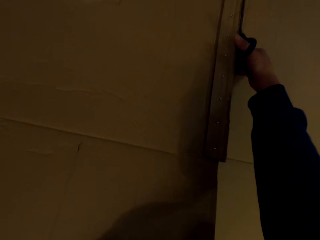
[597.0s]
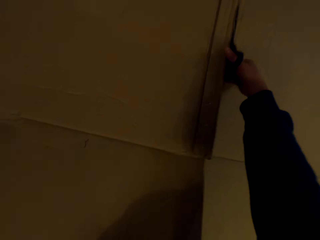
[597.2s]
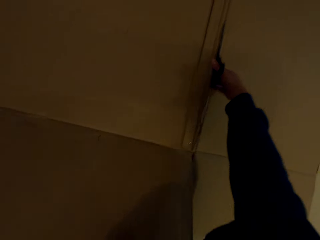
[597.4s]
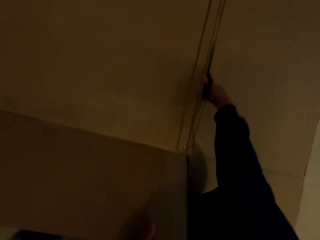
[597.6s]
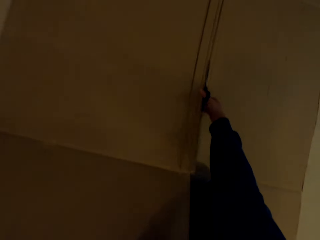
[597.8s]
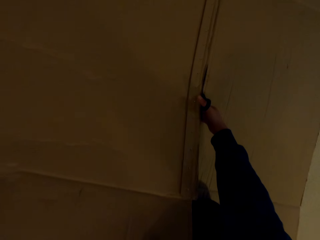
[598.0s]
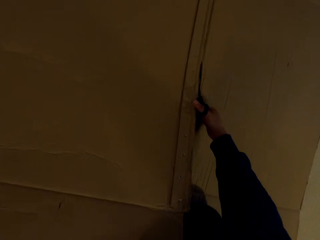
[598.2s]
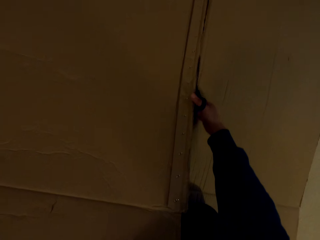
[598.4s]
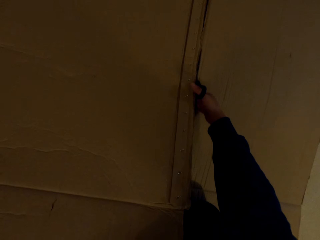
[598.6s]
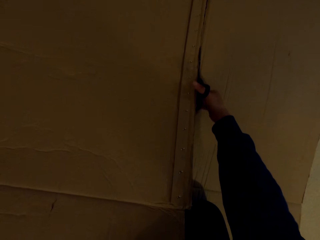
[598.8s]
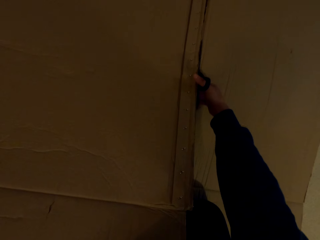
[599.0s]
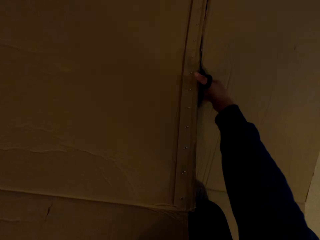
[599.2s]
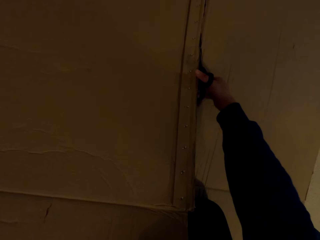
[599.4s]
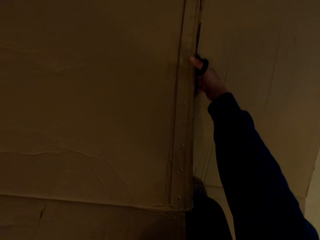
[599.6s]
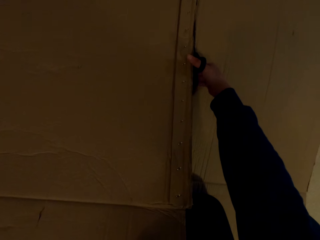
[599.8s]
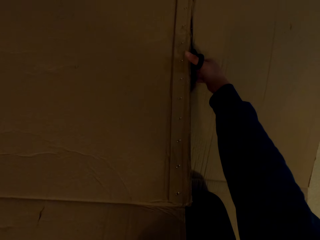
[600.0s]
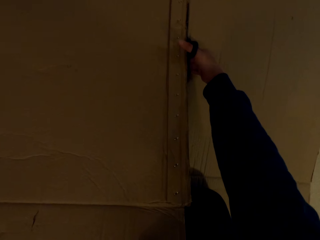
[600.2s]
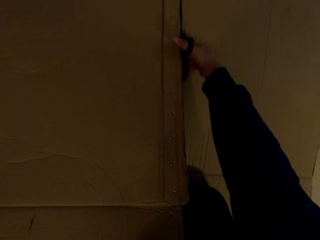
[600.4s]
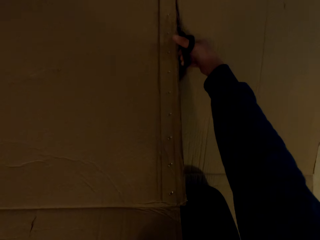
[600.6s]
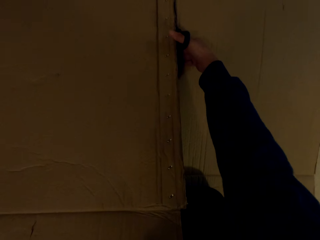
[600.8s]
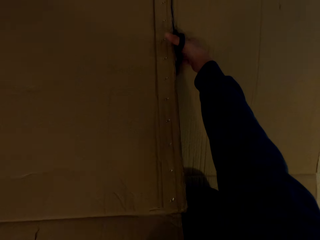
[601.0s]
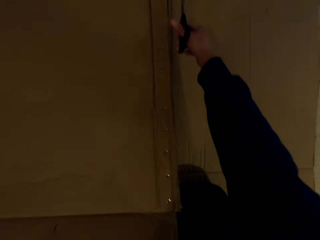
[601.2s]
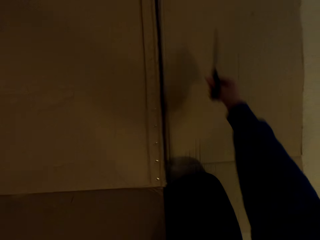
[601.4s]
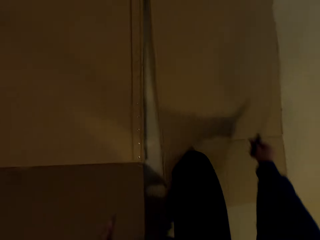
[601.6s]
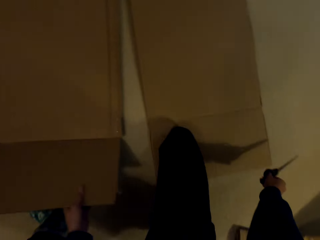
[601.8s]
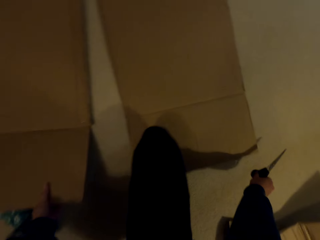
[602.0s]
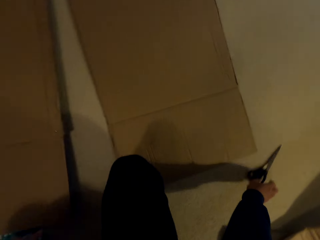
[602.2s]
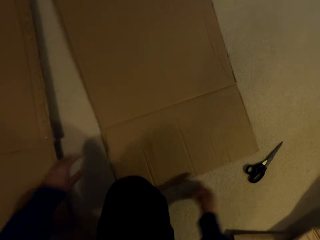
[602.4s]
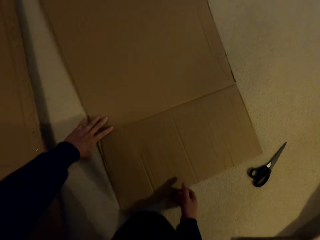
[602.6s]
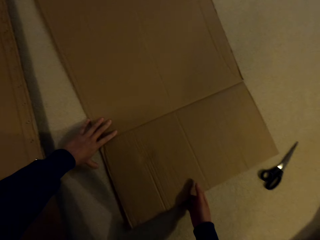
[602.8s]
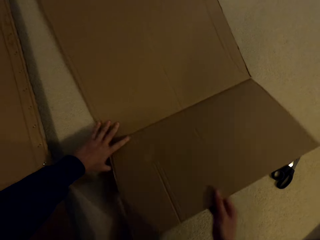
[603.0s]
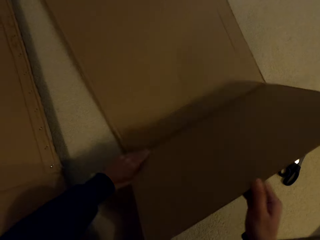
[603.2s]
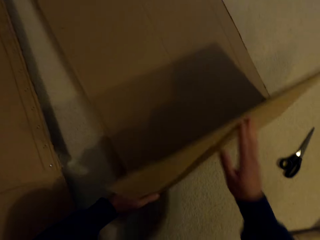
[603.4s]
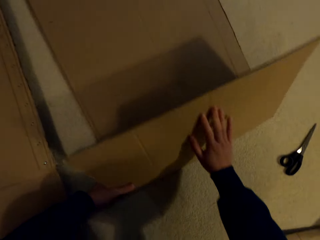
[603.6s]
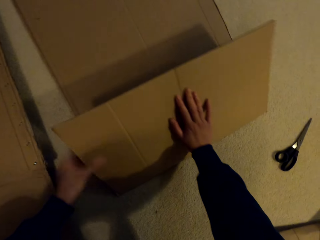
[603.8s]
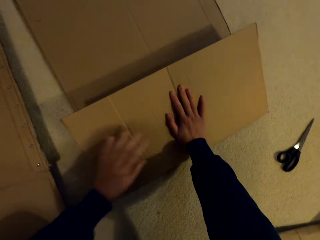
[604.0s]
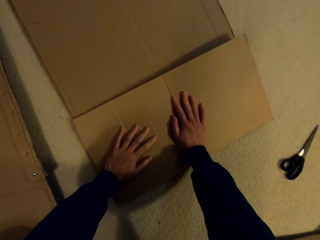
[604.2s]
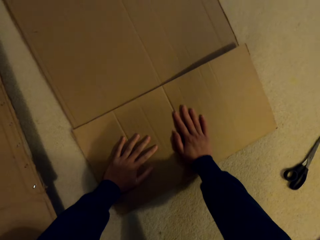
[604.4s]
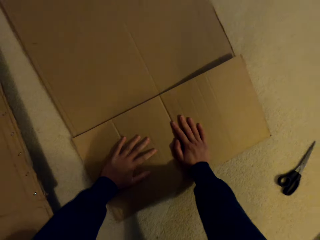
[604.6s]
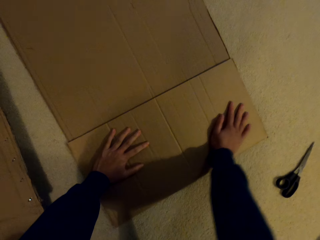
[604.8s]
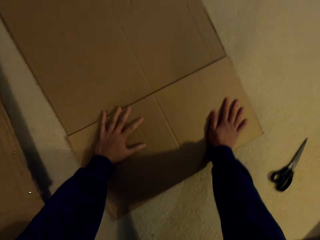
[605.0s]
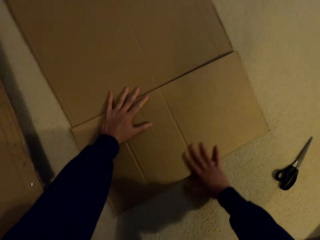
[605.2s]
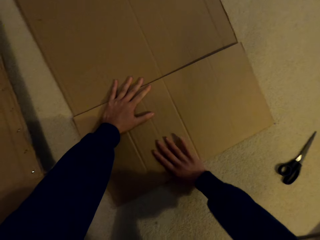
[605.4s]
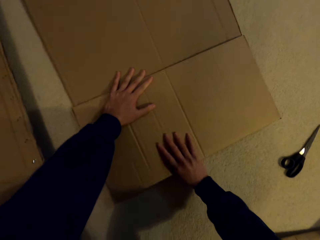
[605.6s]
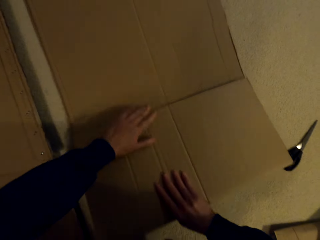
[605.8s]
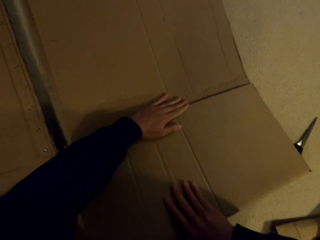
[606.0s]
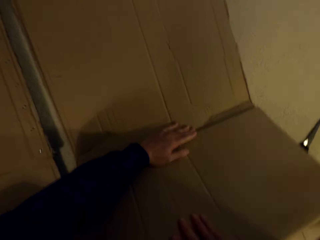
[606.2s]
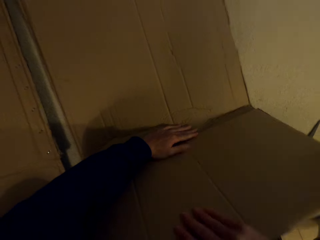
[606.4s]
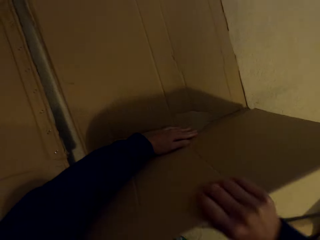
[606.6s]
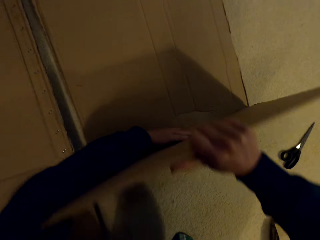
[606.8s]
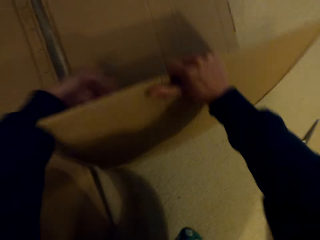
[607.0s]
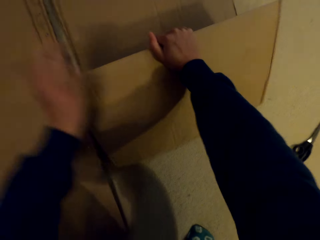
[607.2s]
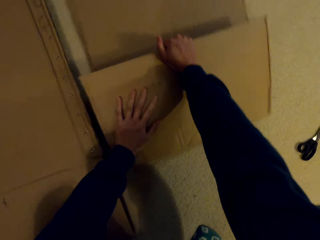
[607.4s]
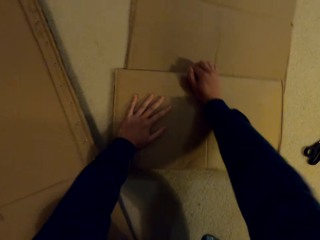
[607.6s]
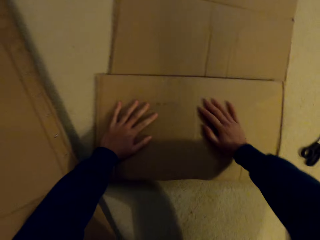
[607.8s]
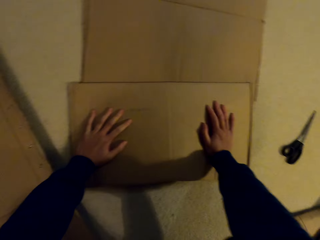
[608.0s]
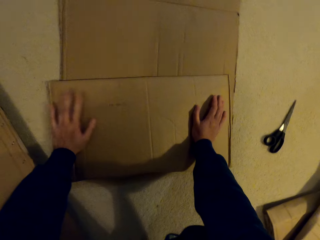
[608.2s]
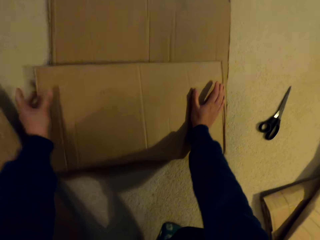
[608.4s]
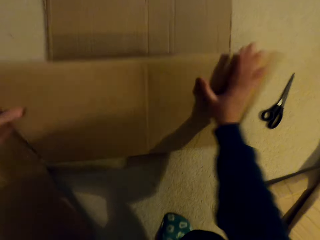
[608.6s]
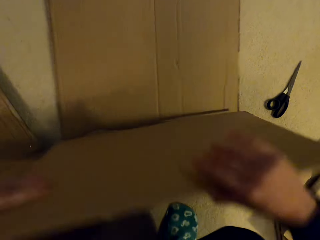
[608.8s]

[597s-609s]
The camera wearer places the pair of scissors on the floor. They fold the box with hands.

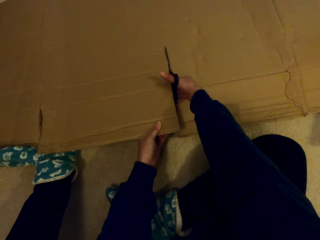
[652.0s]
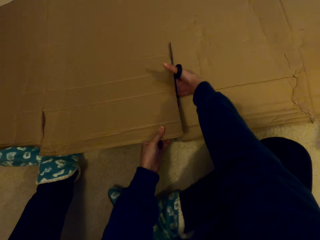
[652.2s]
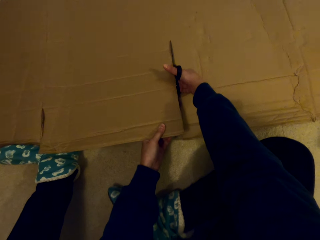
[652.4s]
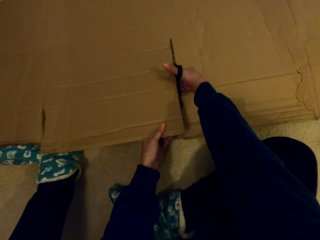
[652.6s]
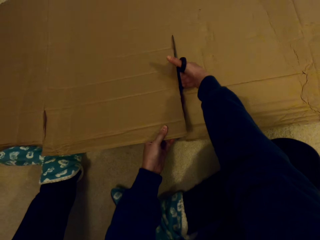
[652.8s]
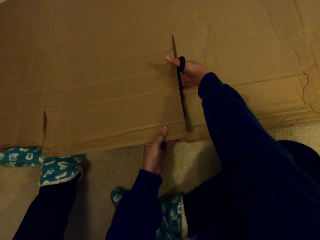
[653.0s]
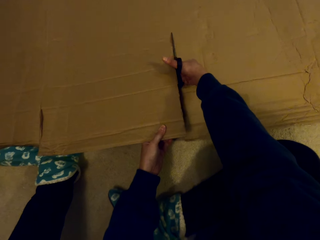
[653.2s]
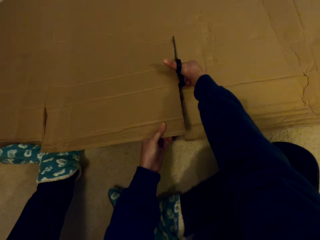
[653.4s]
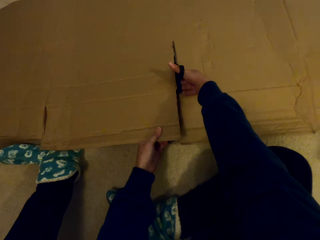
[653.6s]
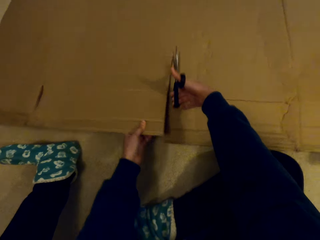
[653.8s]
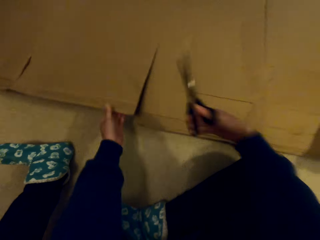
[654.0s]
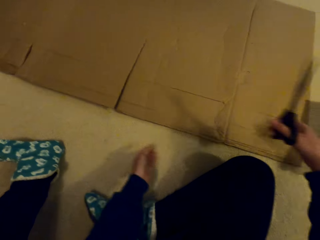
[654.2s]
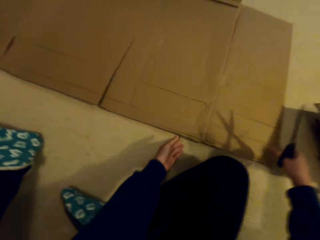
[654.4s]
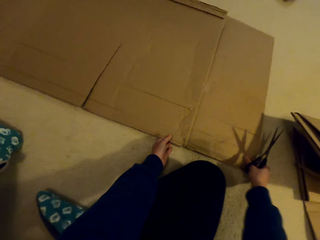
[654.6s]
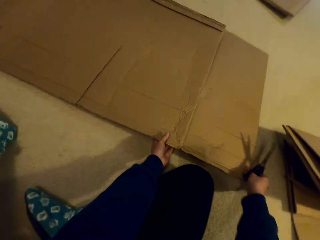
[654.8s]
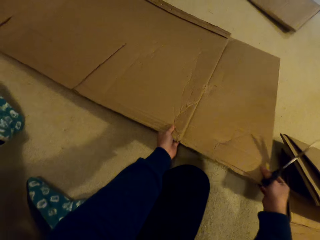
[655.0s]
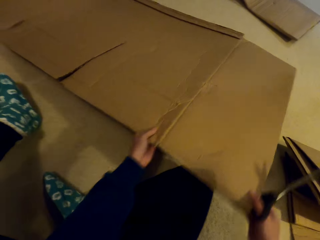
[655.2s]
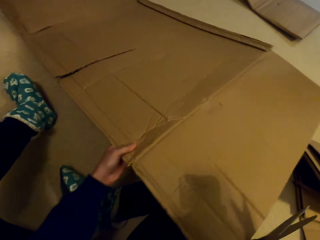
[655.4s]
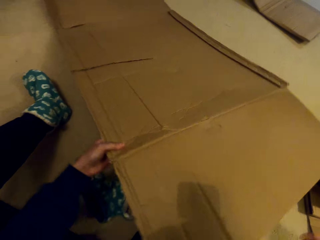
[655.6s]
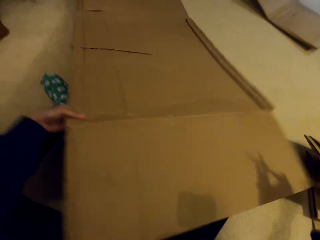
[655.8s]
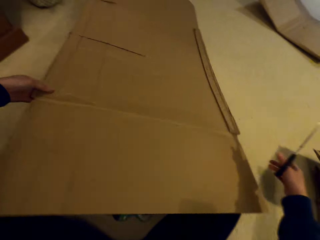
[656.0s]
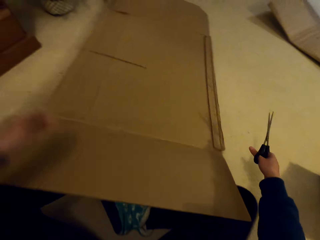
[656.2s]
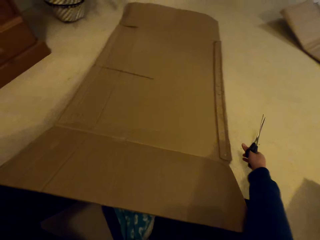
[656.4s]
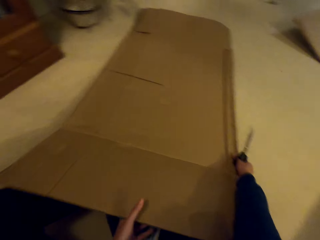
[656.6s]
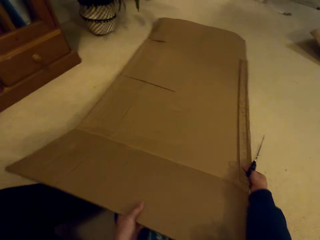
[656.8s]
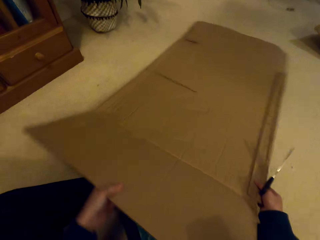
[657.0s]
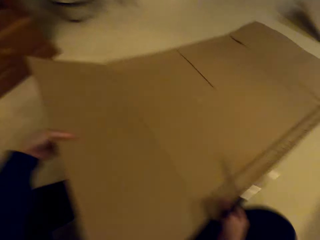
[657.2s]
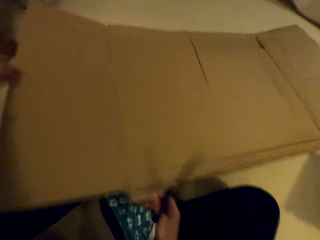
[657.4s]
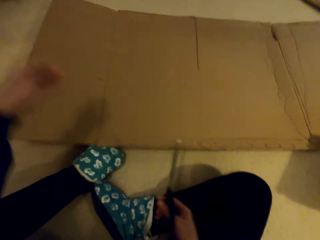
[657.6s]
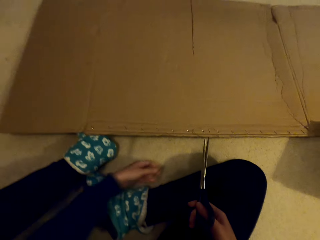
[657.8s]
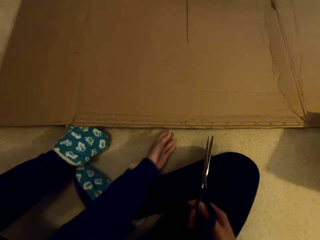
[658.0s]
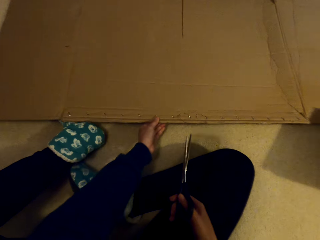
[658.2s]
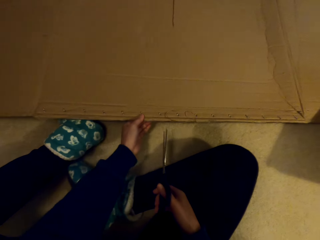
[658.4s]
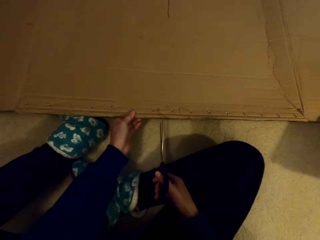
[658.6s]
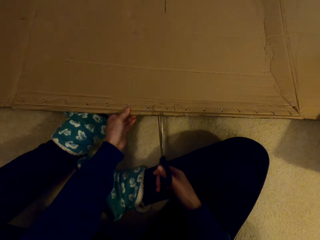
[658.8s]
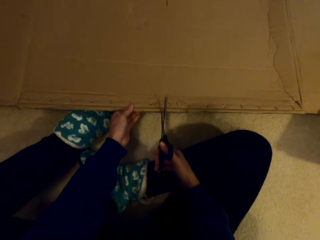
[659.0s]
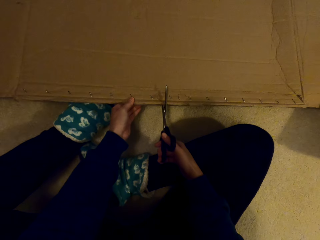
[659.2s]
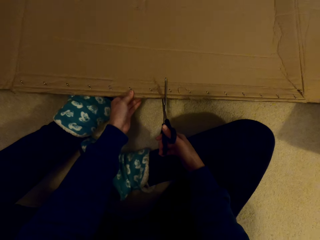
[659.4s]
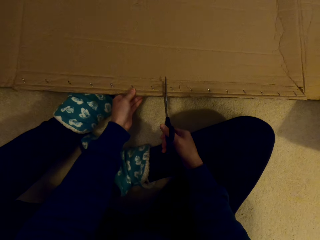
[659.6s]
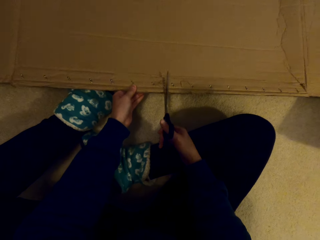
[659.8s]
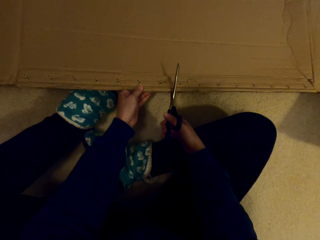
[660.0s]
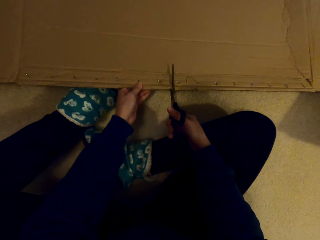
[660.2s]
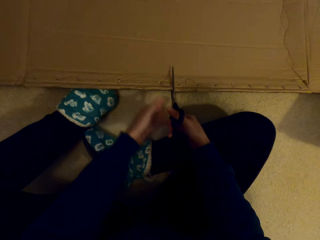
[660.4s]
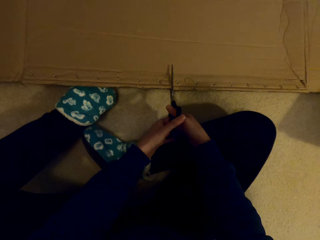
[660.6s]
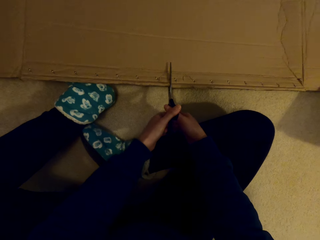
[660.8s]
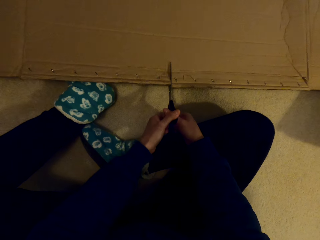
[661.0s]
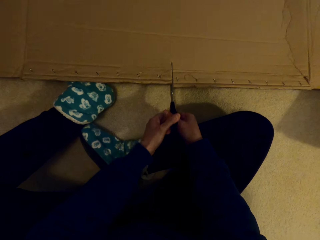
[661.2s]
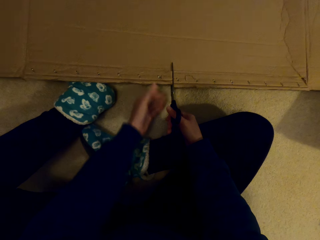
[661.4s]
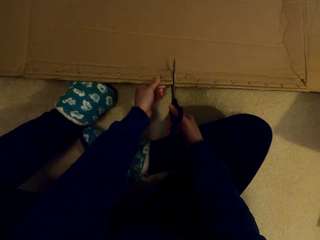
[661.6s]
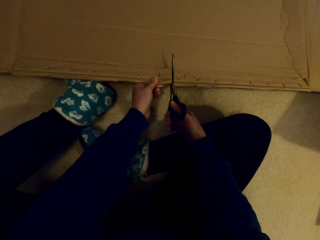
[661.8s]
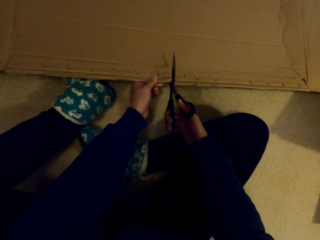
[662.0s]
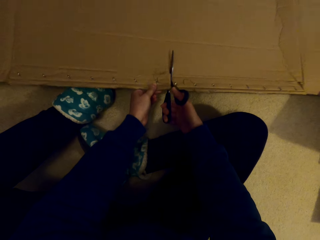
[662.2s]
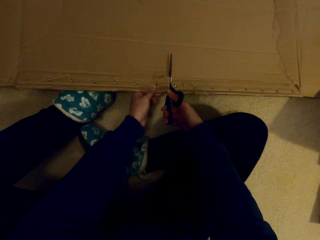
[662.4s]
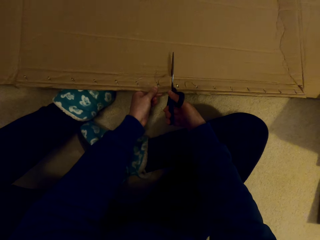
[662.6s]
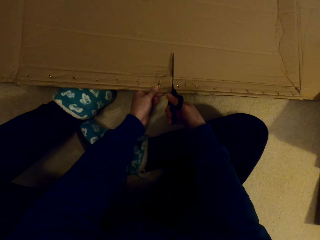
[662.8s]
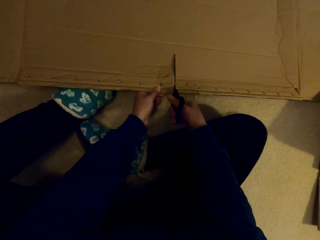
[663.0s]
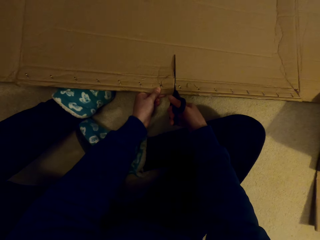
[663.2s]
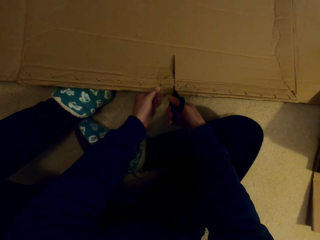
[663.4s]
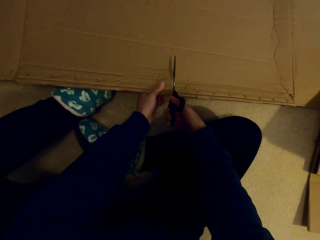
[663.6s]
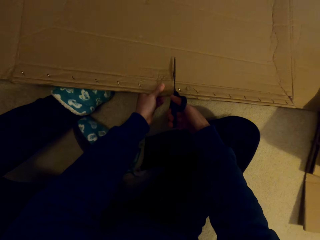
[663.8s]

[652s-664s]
The camera wearer moves the box aside. They turn the box. They tilt the box with hands. They hold the box with a hand. They cut the box with scissors. They hold the scissors with both hands. They cut the box with the scissors.
